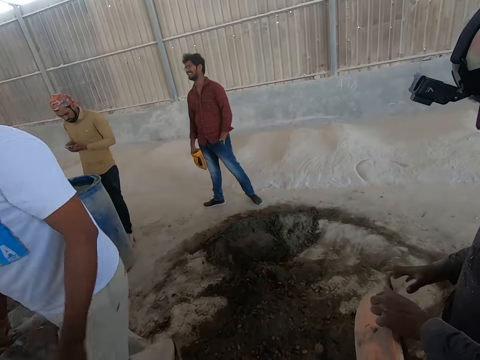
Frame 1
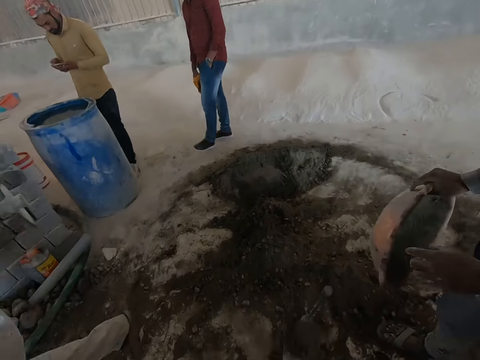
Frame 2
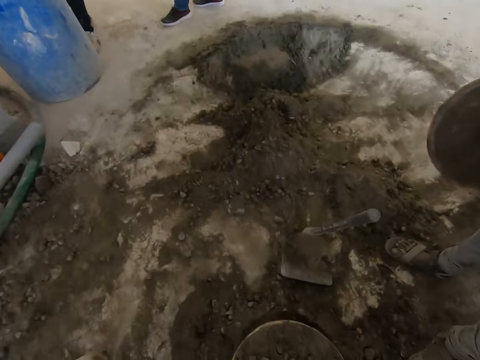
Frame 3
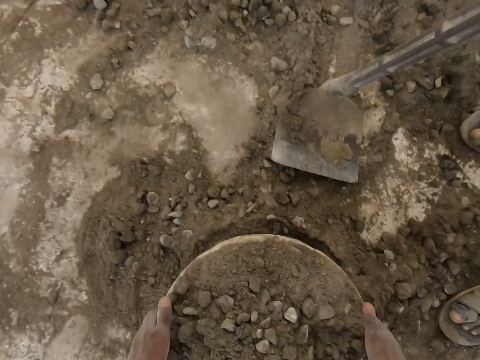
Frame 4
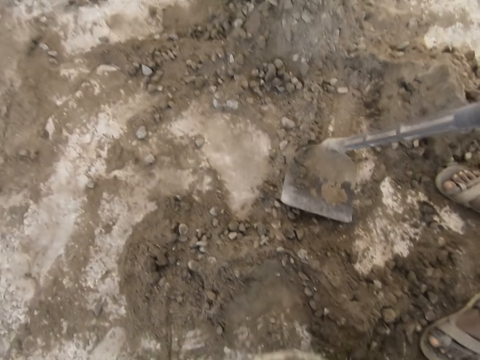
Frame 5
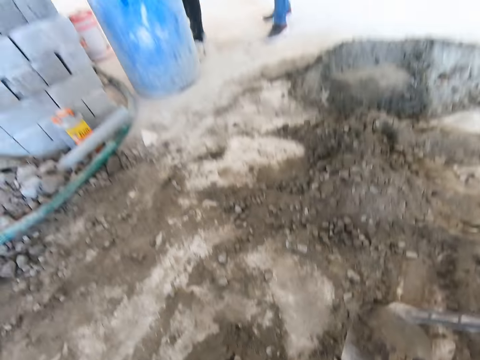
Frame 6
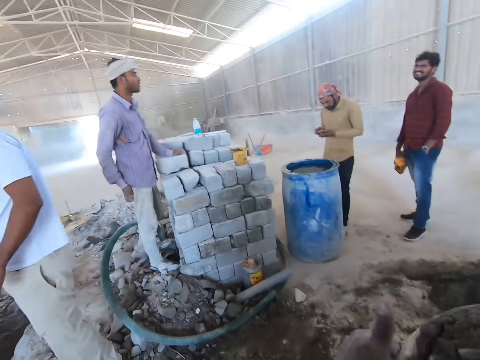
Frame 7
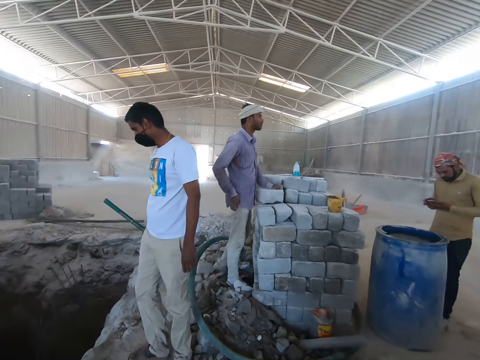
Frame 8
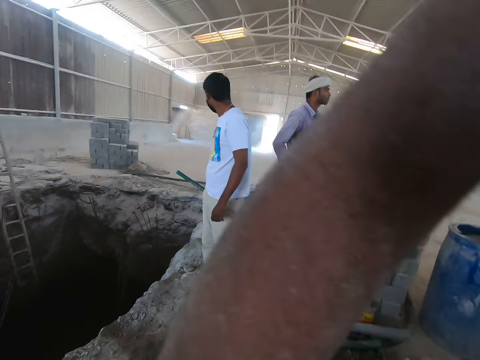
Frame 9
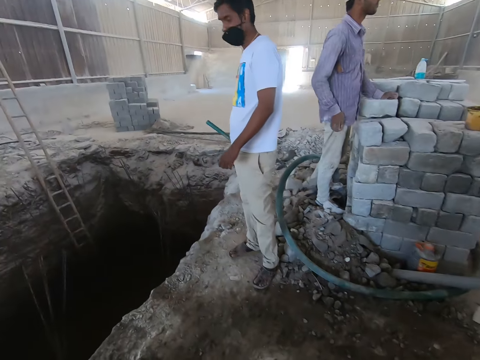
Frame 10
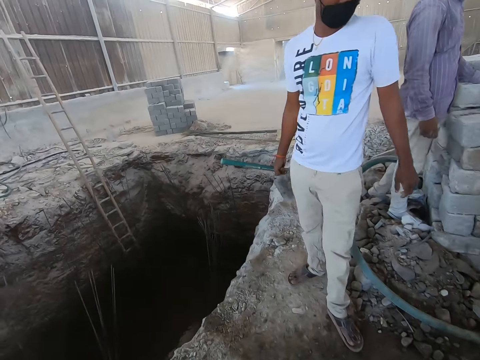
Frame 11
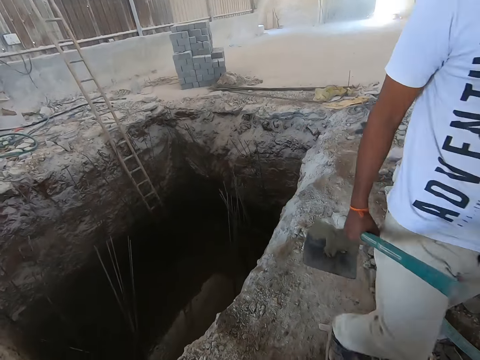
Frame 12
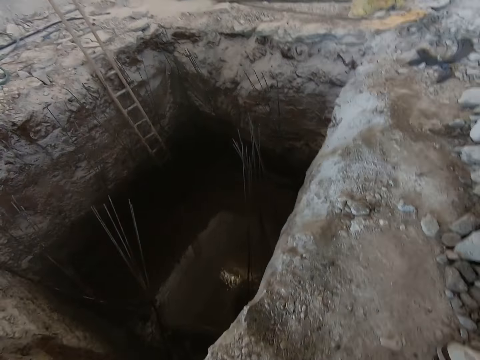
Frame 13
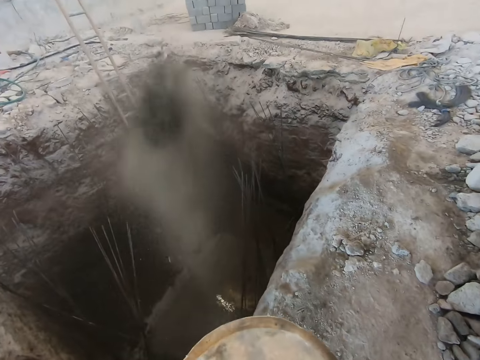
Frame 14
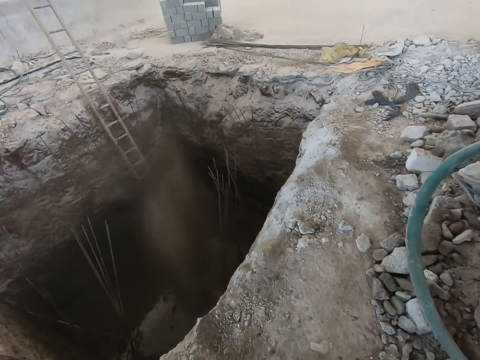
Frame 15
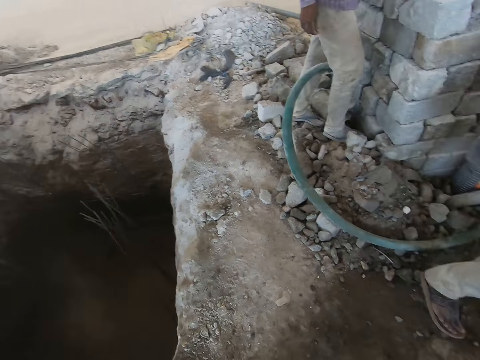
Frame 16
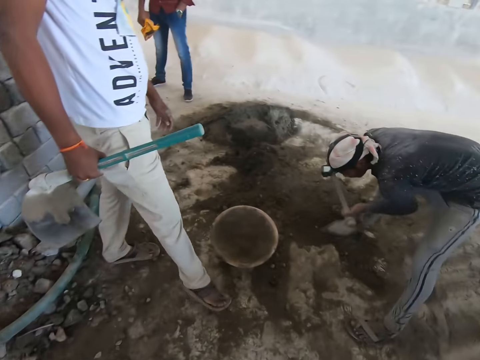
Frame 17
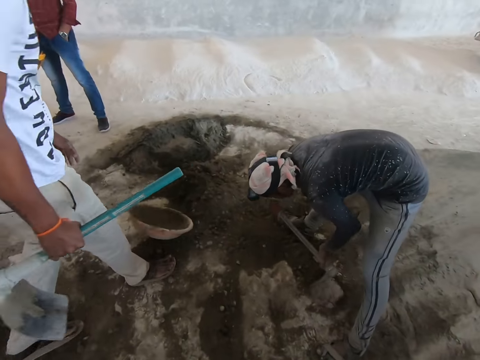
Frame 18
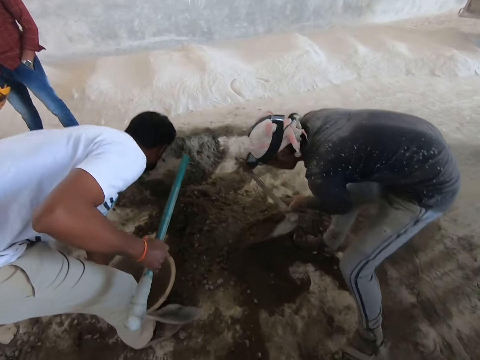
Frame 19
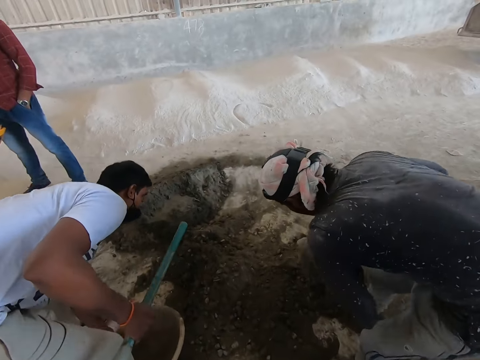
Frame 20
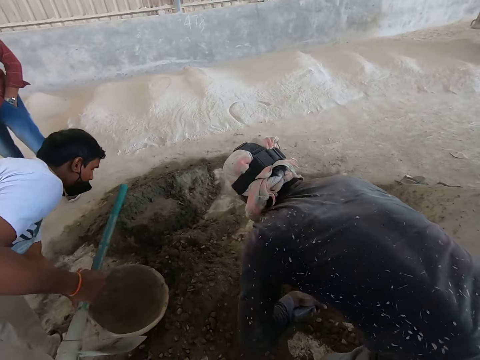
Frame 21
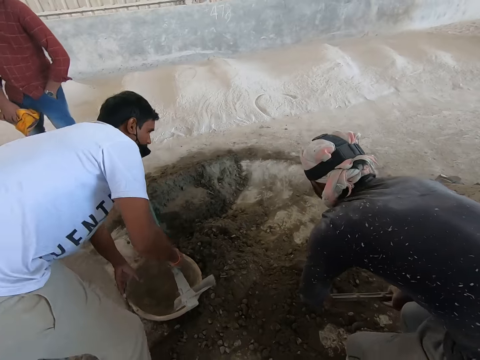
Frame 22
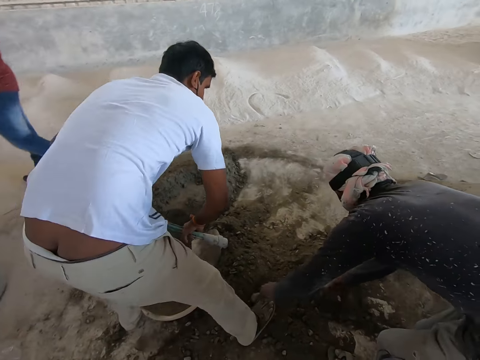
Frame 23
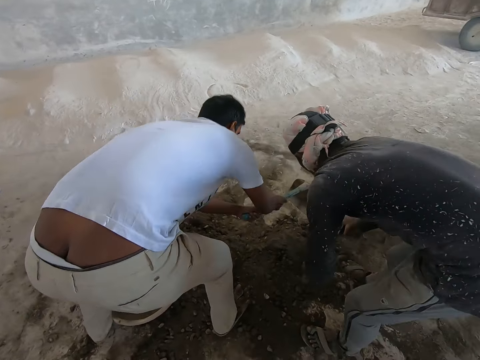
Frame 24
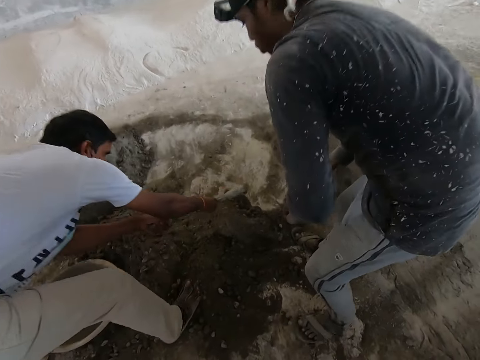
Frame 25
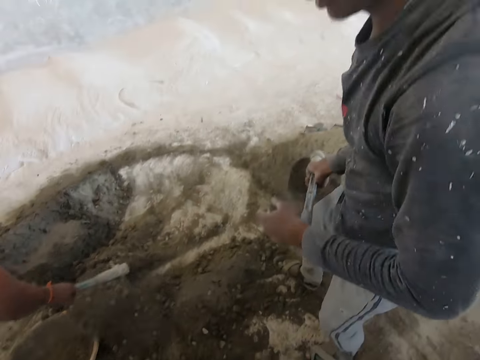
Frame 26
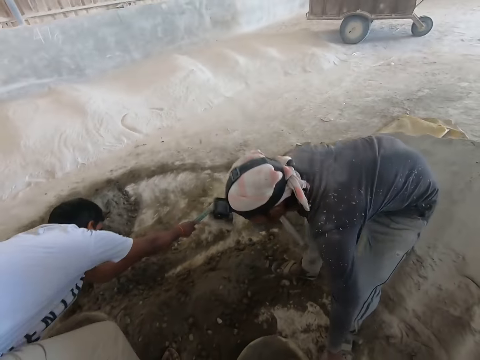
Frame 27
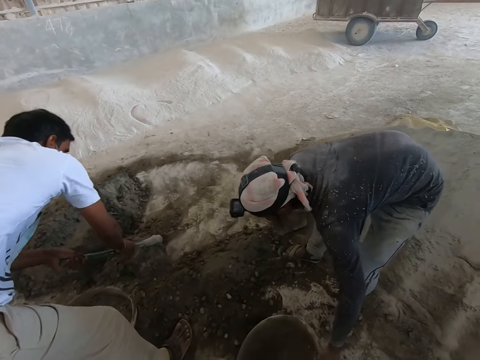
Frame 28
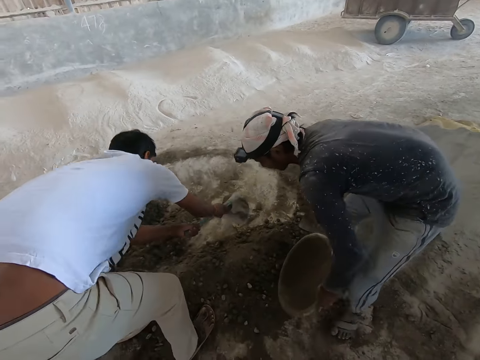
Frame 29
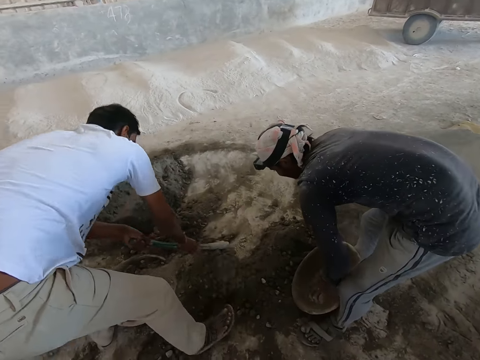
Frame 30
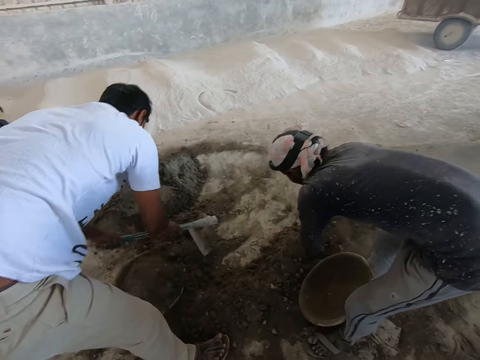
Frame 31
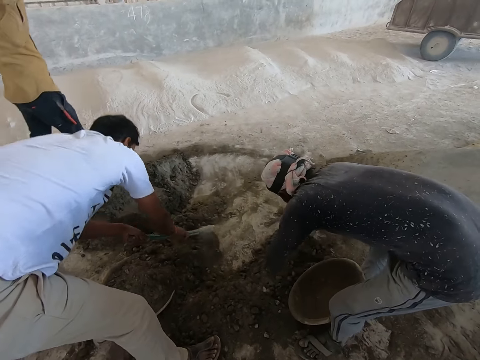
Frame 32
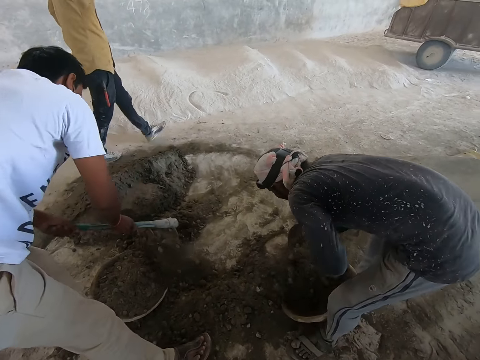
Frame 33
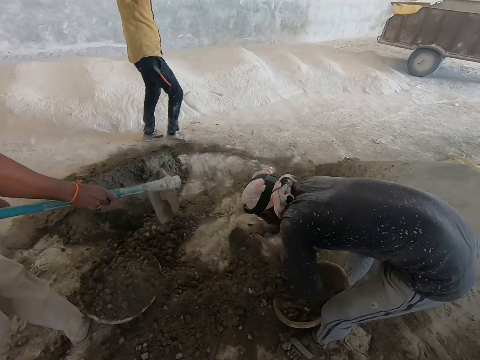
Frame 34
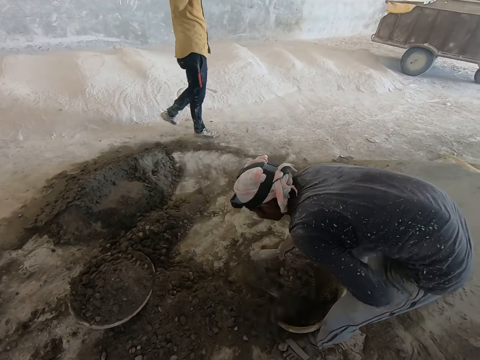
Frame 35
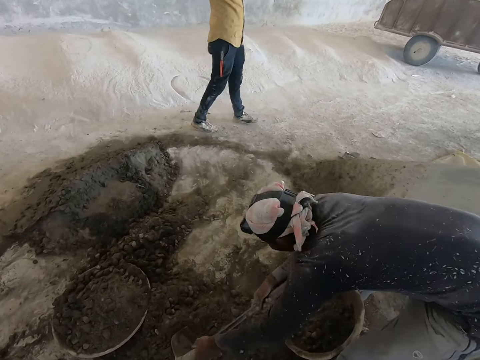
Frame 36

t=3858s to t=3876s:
A man passes the plastic bowl or pan to his right hand and holds the pan. The camera wearer picks up the plastic bowl on the floor with both hands. He walks toward the pit. He pours the sand in the pit. The man scoops the sand on the floor with the hoe in both hands. The camera wearer walks toward the sand. Another man kicks the plastic bowl on the floor with his right leg and moves the plastic bowl from the floor with his left hand. The camera wearer converses with the first man and the second man. The second man holds the pan and scoops the sand into the plastic bowl on the floor with the hoe in both hands. The first man moves the plastic bowl from the floor with his left hand, takes the pan from the ground, puts down the pan and scoops the sand into the plastic bowl on the floor with the hoe in both hands.

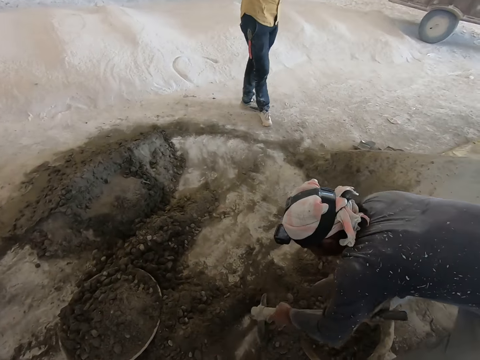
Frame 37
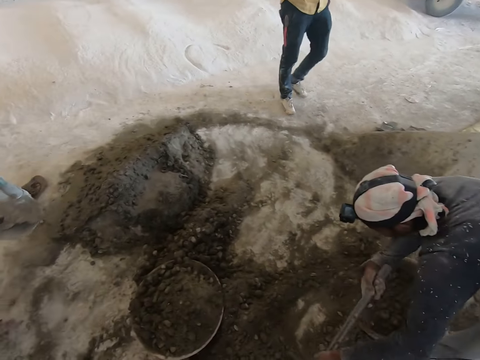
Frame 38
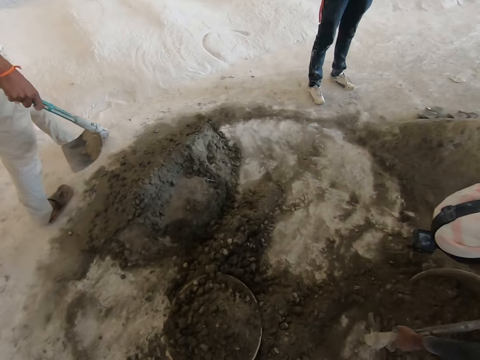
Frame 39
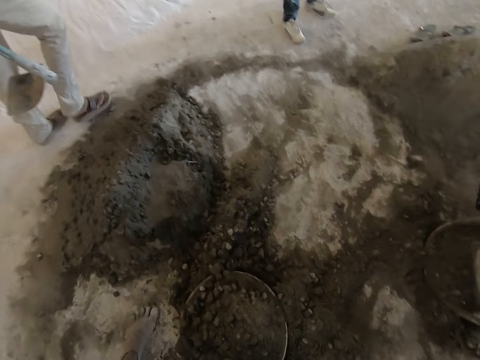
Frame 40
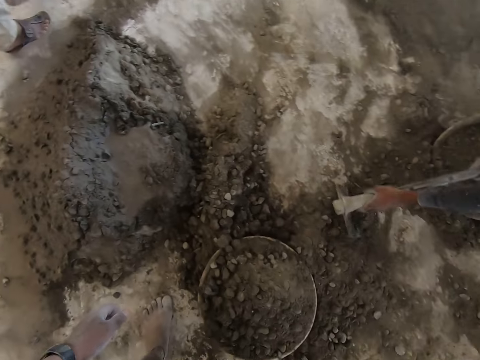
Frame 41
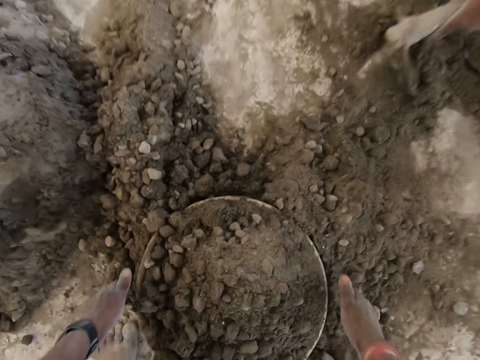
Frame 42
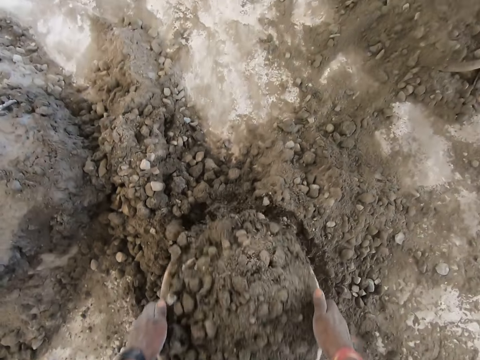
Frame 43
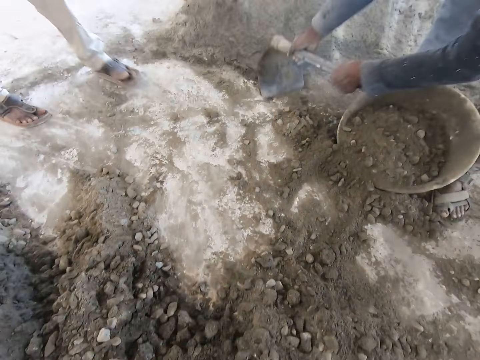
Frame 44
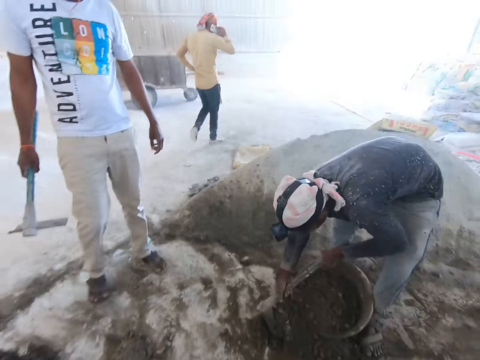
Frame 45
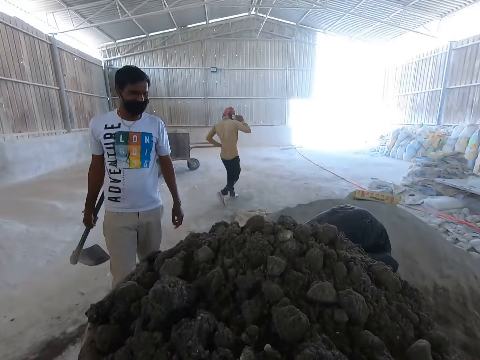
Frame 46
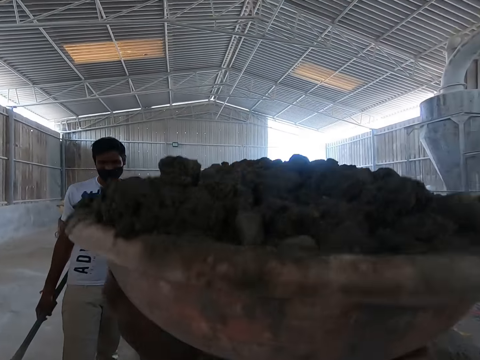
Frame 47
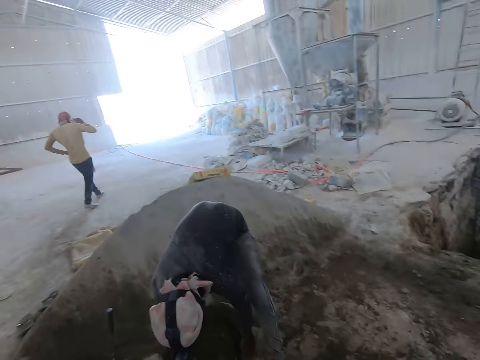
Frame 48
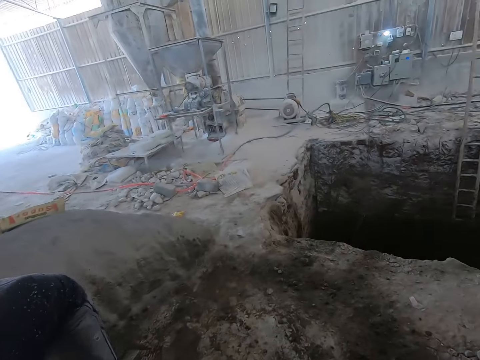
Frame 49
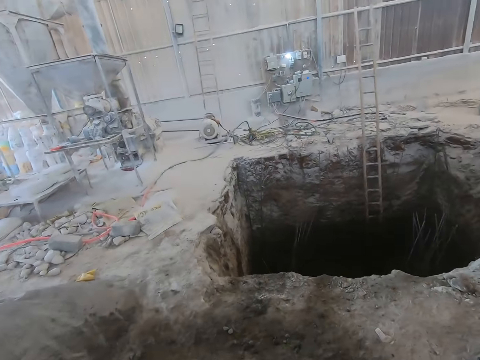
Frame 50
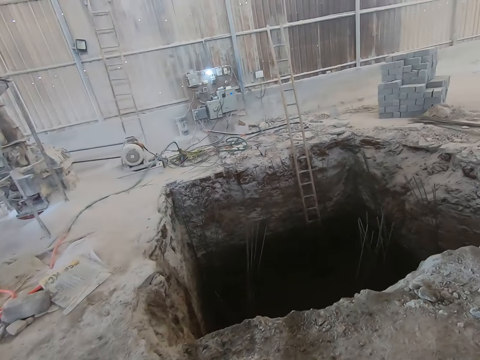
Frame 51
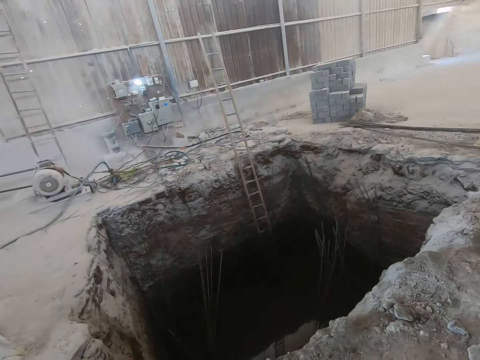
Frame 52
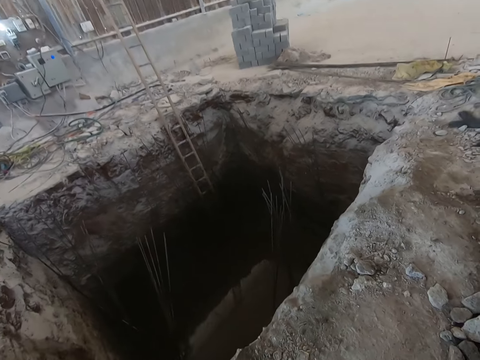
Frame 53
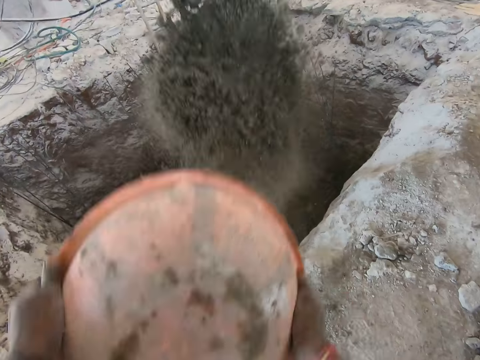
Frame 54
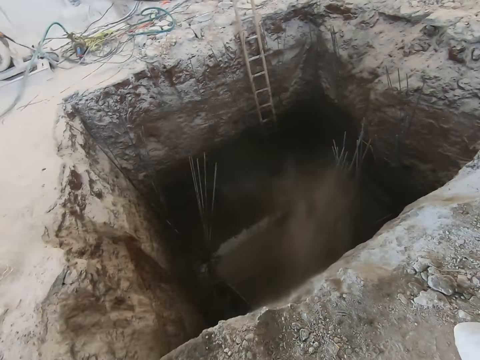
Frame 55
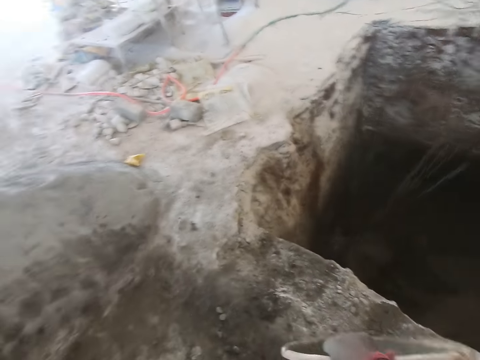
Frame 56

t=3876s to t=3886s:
The camera wearer picks up the plastic bowl on the floor with both hands. He places the plastic bowl on his head with both hands. He walks toward the pit. He pours sand into the hole in the ground from the plastic bowl in both hands.
